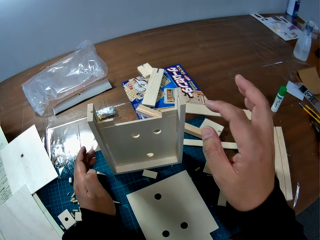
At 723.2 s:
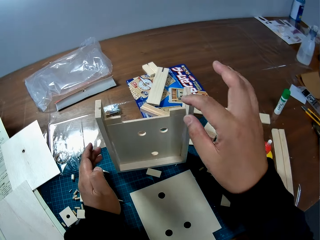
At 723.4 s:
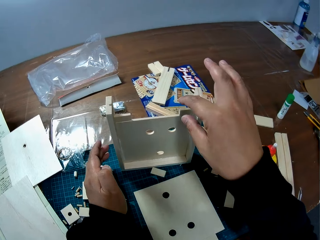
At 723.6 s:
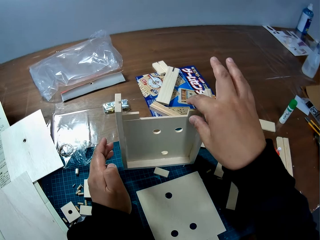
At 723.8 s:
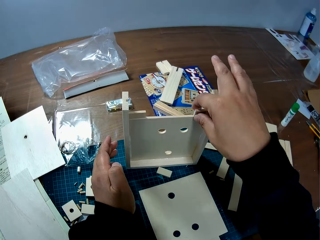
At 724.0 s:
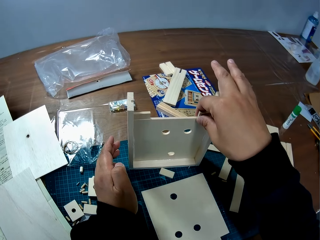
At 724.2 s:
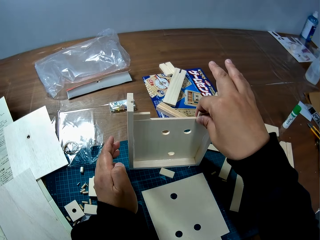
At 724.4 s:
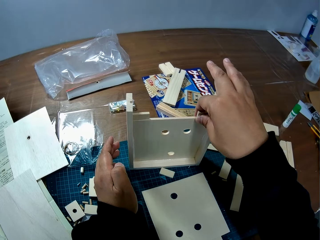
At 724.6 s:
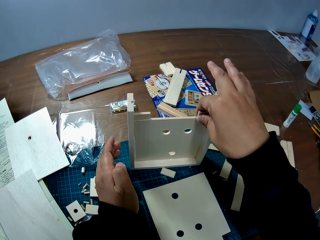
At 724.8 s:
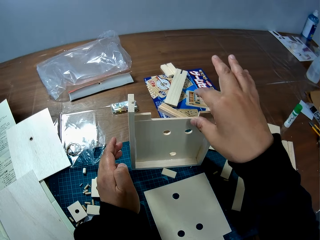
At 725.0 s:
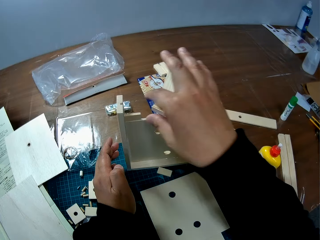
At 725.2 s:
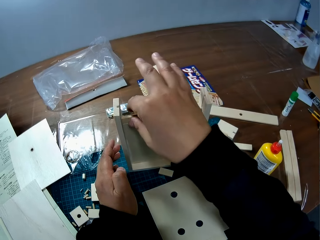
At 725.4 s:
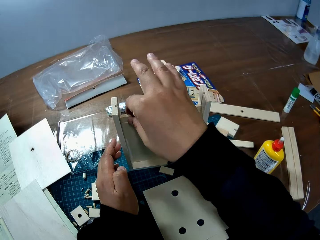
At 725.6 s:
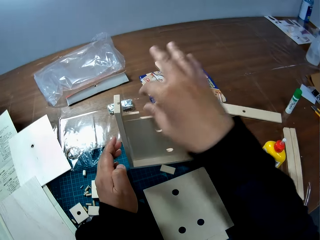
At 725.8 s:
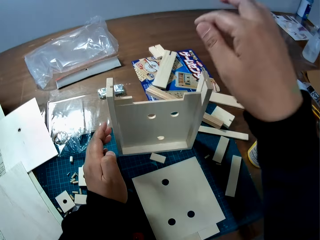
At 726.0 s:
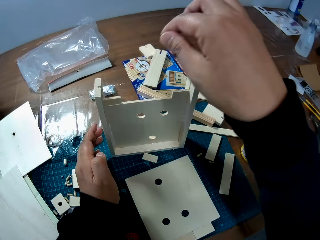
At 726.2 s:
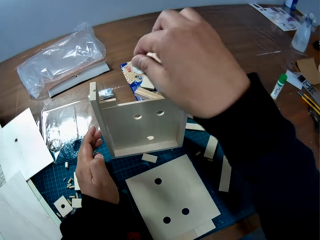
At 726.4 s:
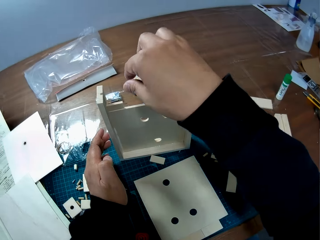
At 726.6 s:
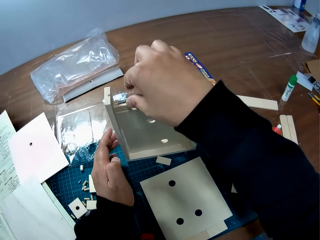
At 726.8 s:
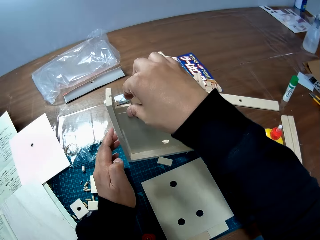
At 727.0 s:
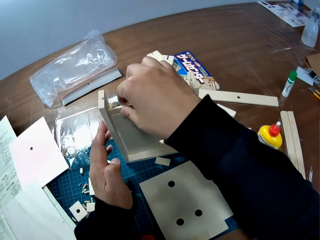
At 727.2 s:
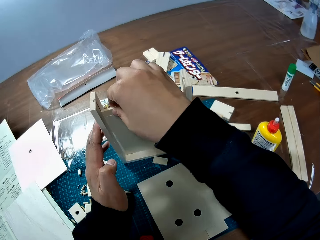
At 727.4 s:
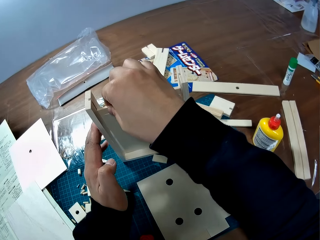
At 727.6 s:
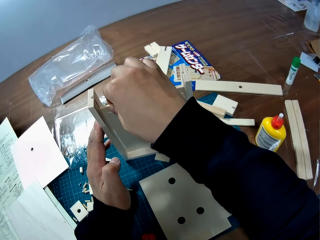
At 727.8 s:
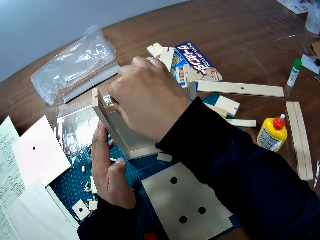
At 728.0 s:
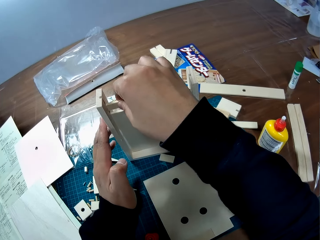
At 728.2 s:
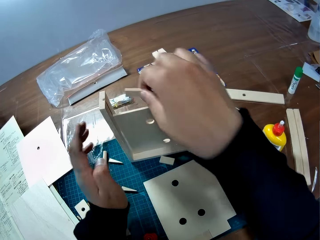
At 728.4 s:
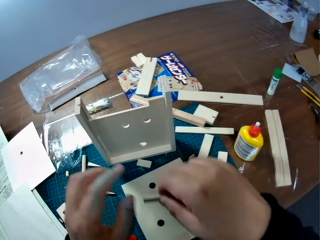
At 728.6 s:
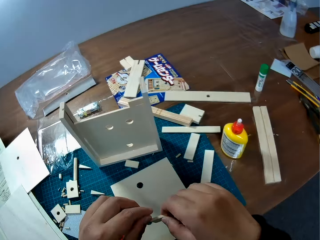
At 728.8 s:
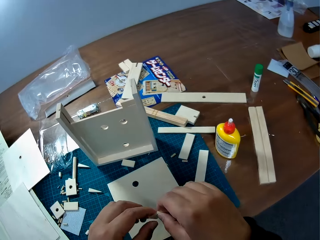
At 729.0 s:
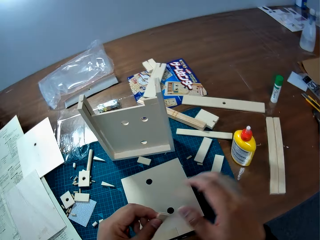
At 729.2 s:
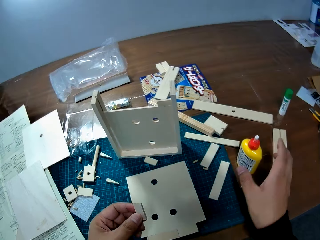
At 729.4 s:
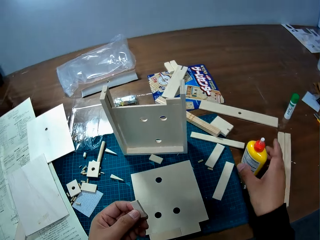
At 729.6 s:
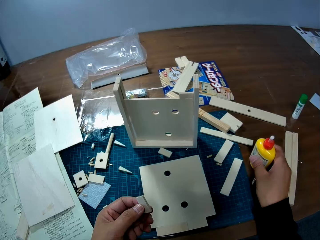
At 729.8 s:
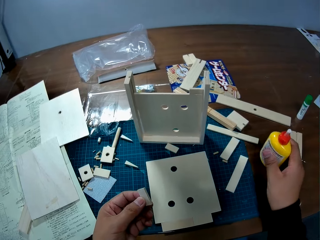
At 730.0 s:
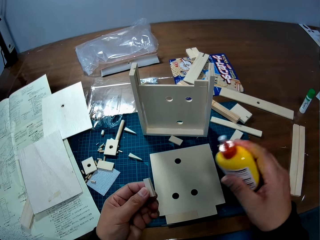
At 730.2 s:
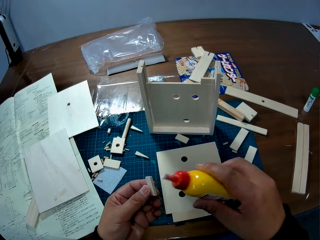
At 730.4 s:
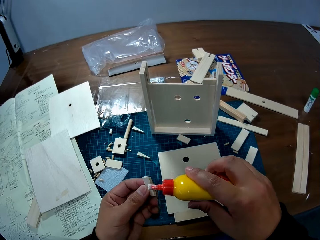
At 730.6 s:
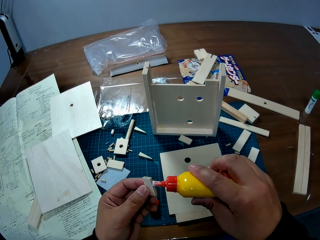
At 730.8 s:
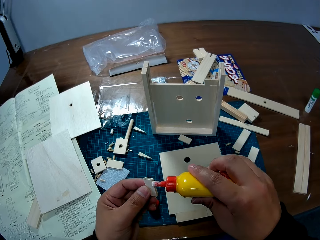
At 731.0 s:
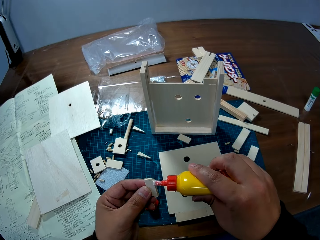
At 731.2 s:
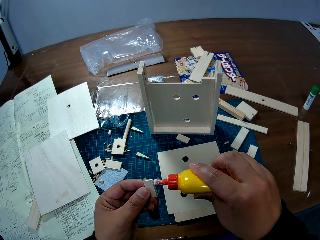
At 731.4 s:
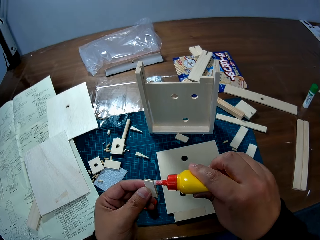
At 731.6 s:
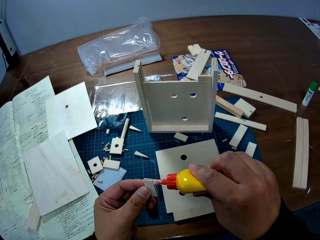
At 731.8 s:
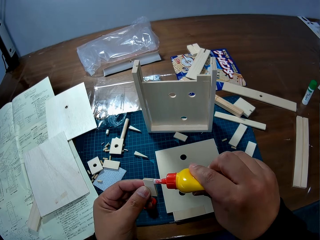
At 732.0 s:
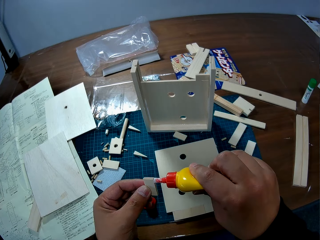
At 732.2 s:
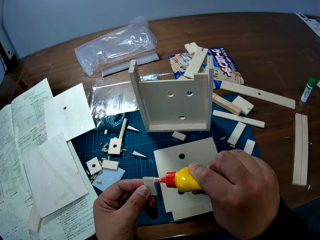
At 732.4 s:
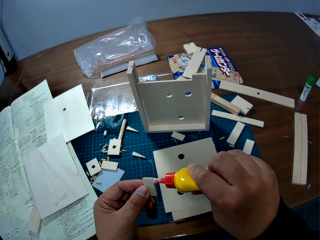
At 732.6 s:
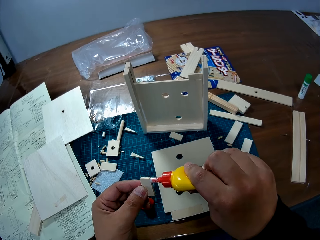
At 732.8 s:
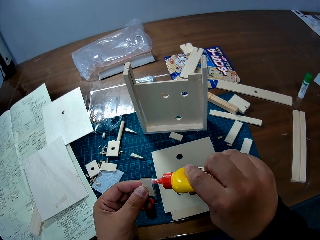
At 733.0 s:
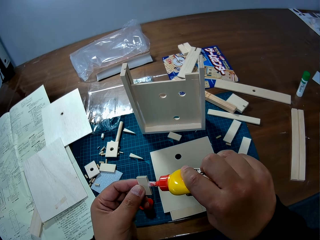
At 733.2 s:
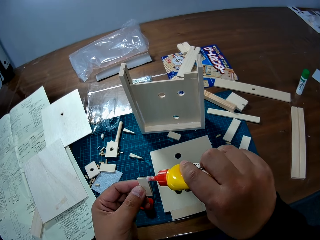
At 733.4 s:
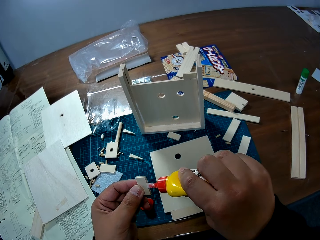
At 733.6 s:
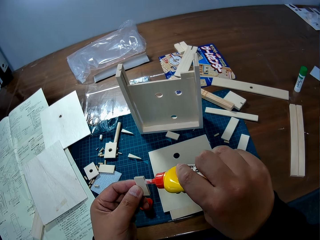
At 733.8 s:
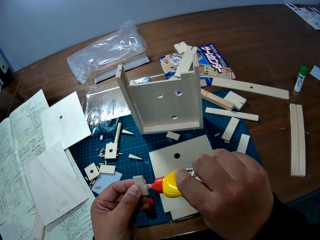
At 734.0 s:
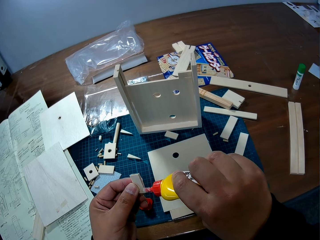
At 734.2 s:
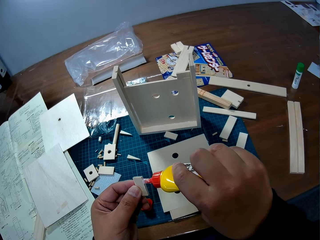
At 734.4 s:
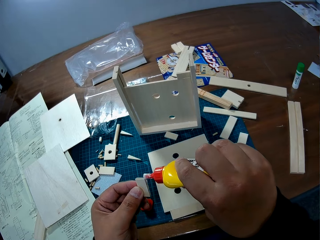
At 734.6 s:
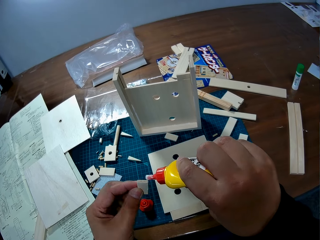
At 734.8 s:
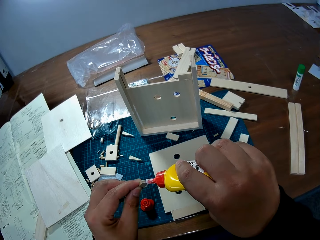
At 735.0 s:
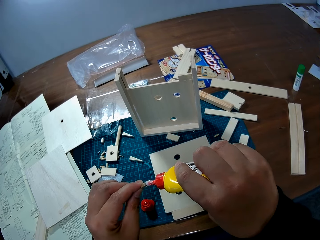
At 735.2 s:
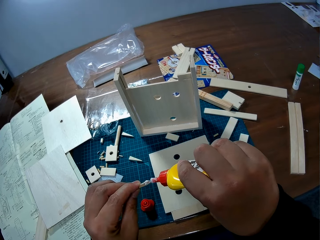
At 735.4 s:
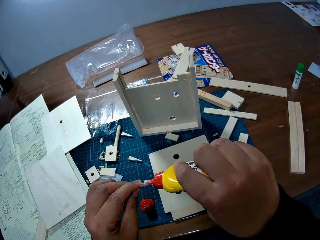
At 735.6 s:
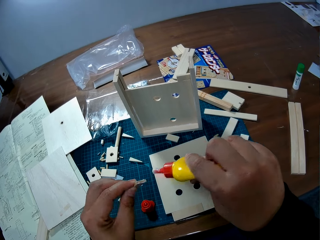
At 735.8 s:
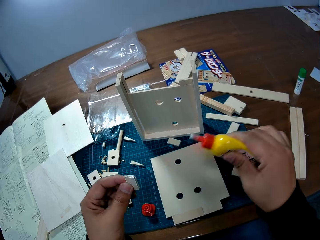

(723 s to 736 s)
The camera wearer touches the pieces of wood on the woodwork with his right hand. He takes out a piece of wood from the woodwork with his right hand. He passes the piece of wood from his right hand to his left hand. He picks up the bottle of glue from the table with his right hand. He applies glue to the piece of wood in his left hand.

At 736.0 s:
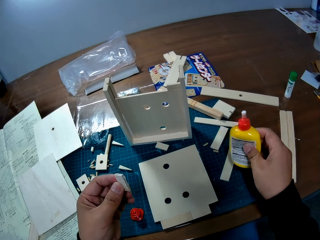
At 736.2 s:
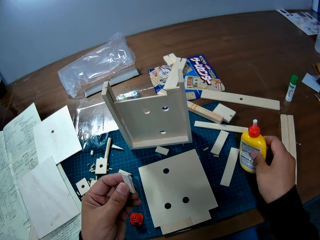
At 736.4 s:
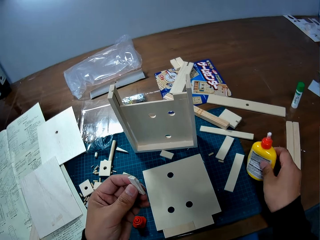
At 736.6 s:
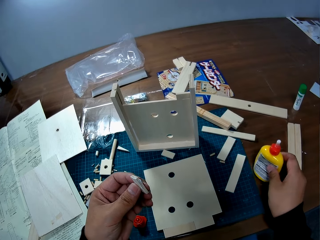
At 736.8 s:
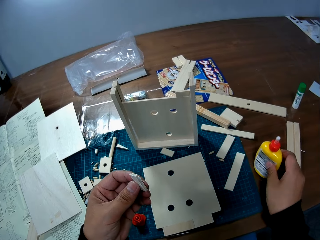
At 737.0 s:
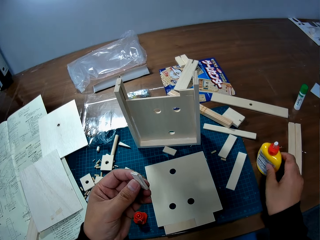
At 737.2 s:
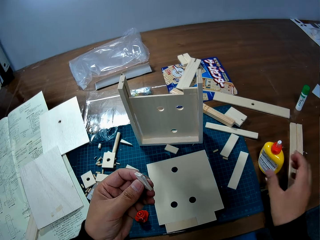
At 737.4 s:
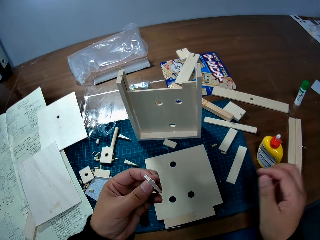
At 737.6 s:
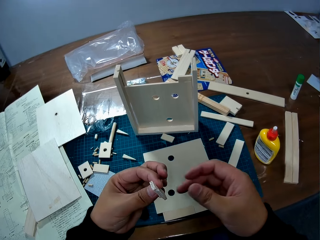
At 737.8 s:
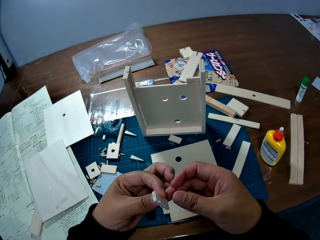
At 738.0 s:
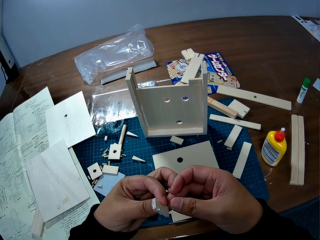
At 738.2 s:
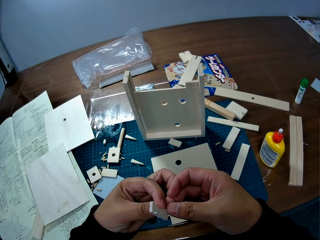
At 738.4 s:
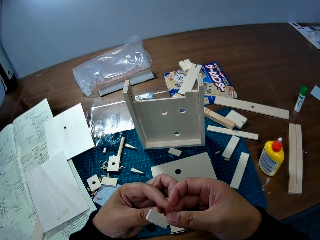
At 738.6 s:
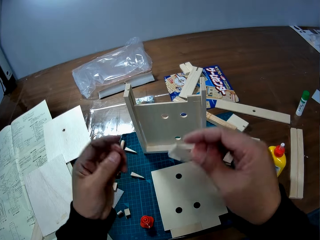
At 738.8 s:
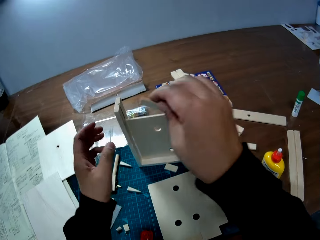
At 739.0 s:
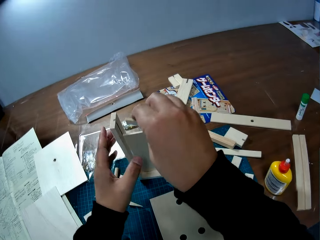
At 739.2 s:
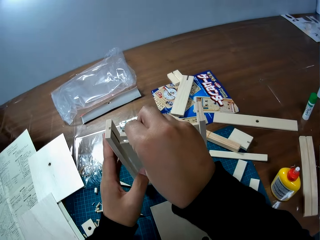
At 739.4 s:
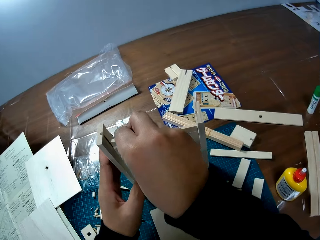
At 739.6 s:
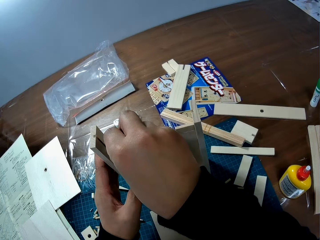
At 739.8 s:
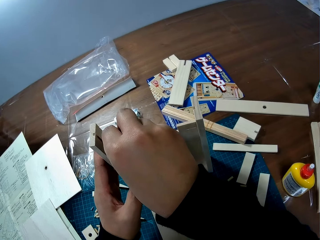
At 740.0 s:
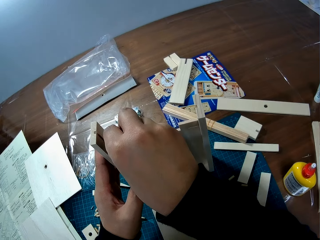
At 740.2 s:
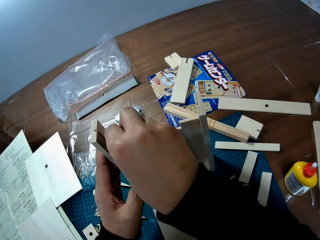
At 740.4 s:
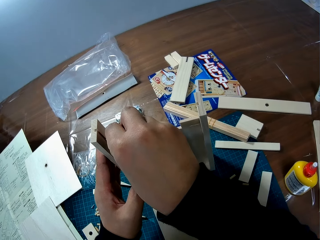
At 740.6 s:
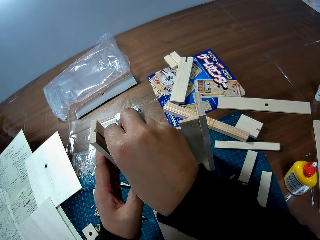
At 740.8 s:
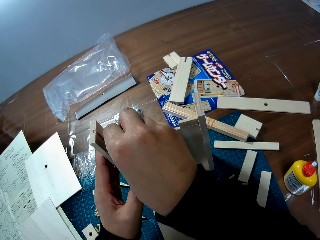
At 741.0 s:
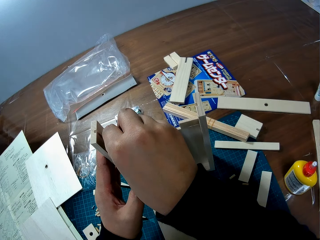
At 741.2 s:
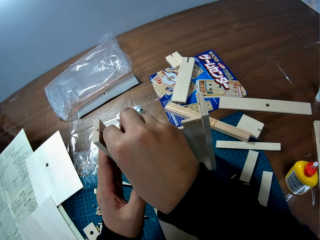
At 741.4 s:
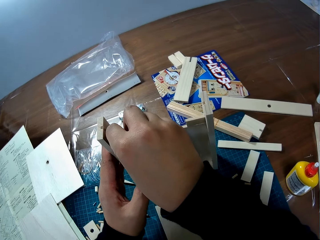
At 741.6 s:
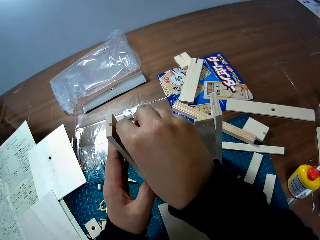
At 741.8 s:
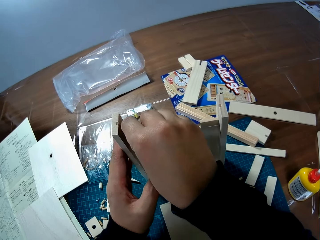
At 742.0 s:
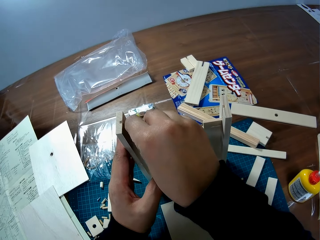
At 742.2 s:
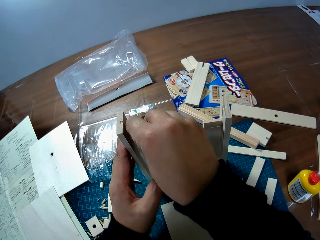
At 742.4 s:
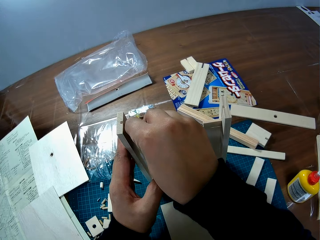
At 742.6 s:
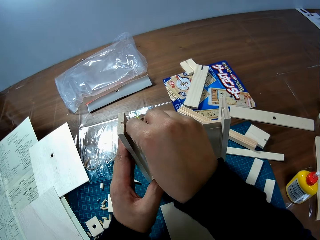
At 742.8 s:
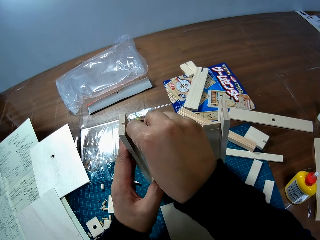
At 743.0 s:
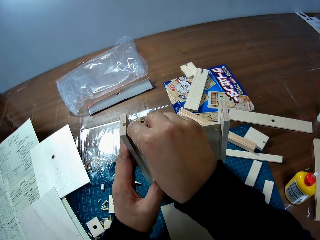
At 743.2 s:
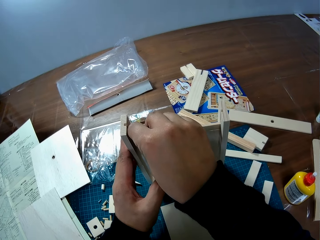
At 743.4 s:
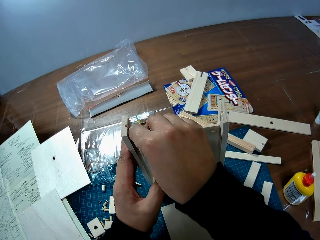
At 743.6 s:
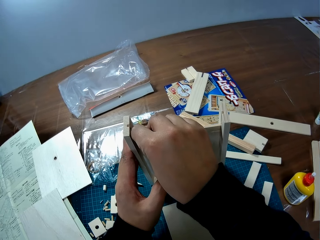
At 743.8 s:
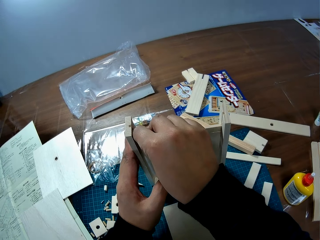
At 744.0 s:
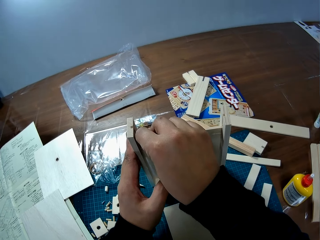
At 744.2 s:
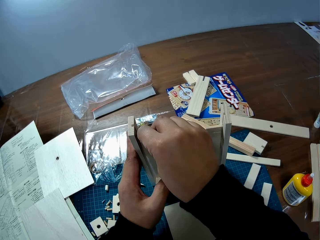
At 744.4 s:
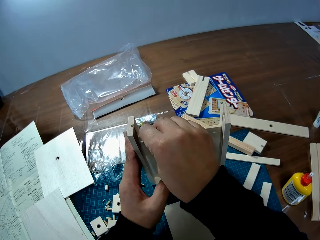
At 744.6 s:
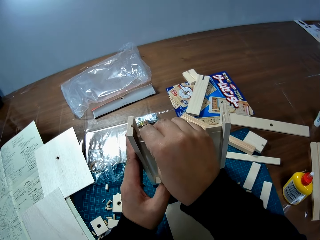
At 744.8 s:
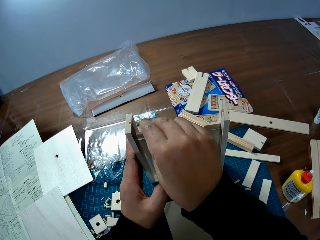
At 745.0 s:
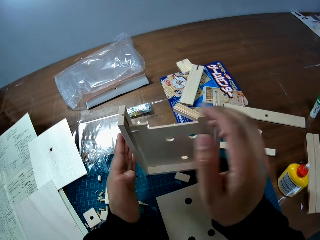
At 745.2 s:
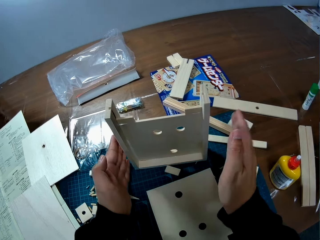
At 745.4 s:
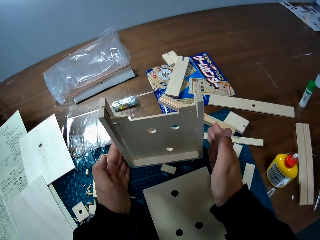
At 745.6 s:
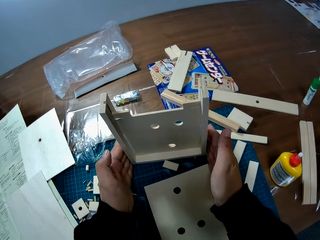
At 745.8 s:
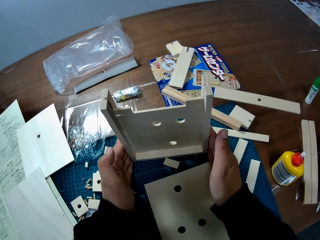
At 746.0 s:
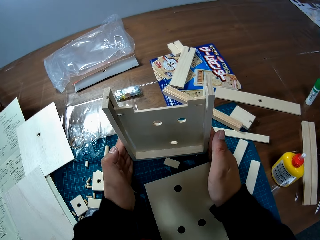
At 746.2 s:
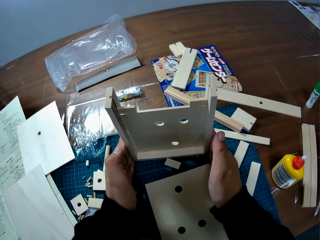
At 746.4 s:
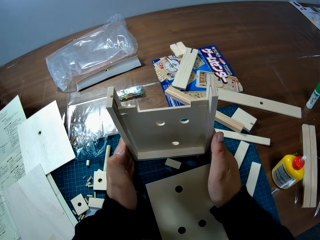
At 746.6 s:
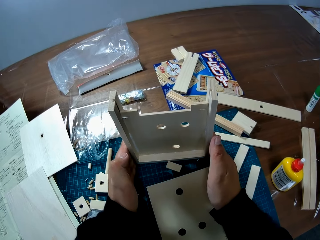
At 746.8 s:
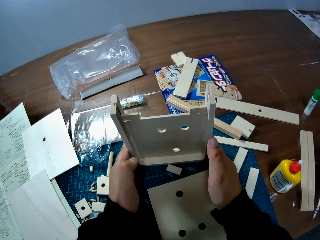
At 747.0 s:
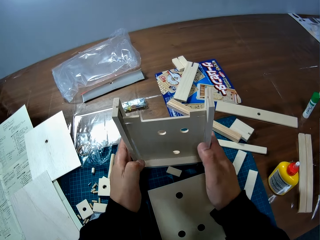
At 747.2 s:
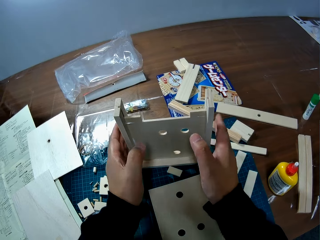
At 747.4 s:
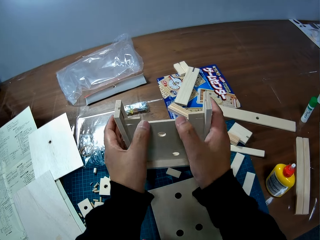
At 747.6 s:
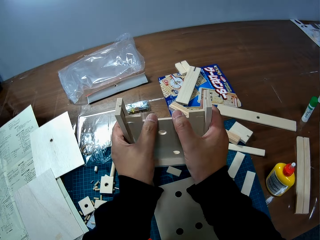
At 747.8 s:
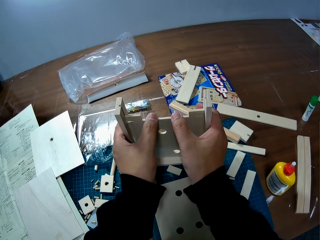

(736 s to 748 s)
The camera wearer drops the bottle of glue on the table. He passes the piece of wood from his left hand to his right hand. He attaches the piece of wood in his right hand to the woodwork. He holds the woodwork on the table with both his hands.
